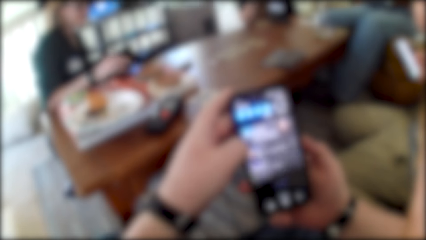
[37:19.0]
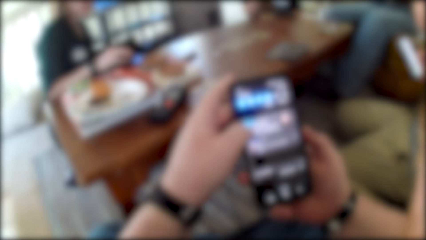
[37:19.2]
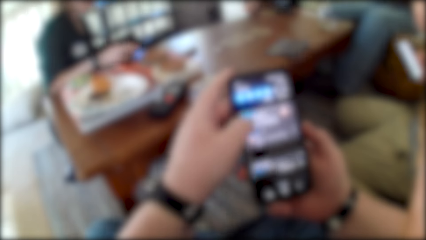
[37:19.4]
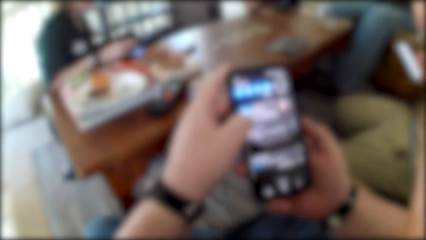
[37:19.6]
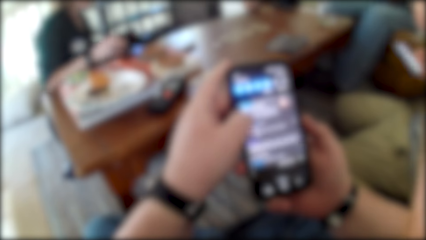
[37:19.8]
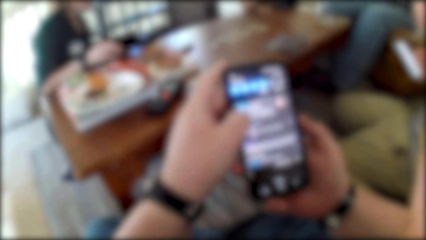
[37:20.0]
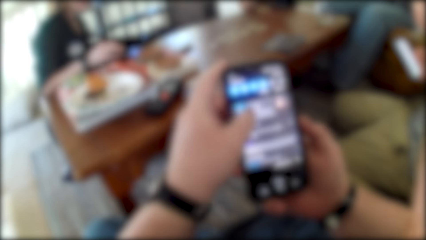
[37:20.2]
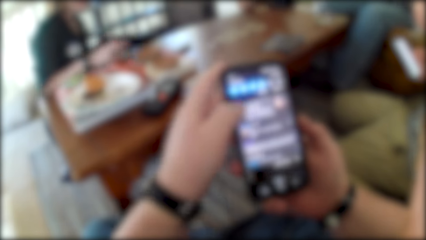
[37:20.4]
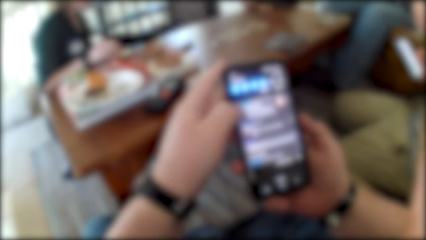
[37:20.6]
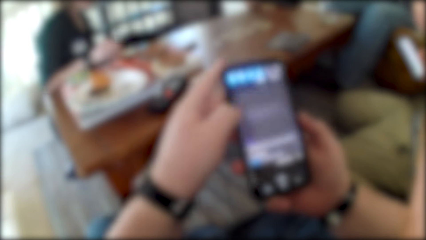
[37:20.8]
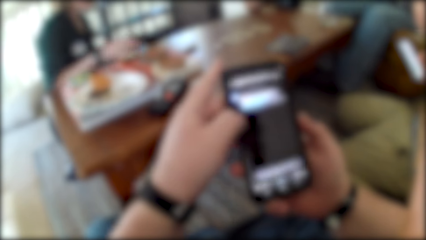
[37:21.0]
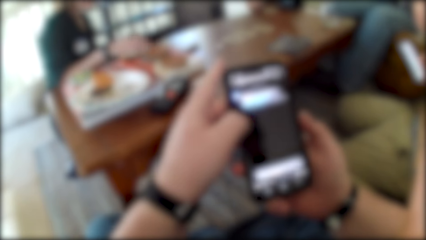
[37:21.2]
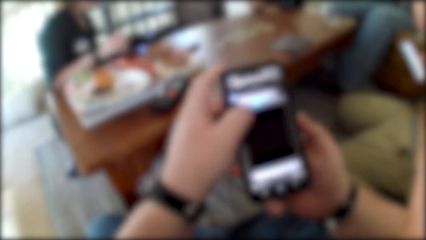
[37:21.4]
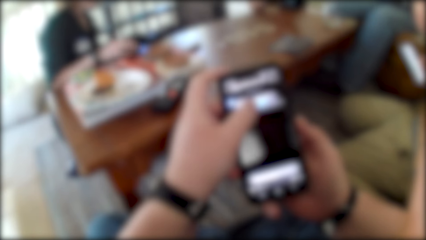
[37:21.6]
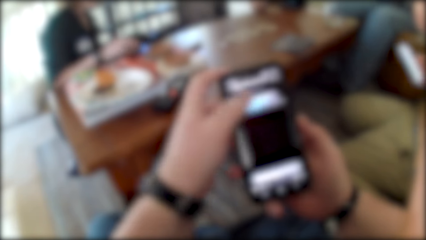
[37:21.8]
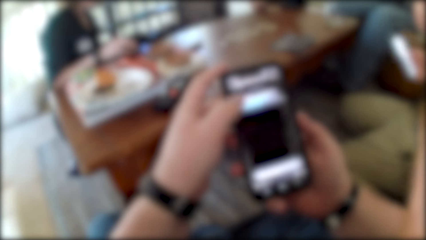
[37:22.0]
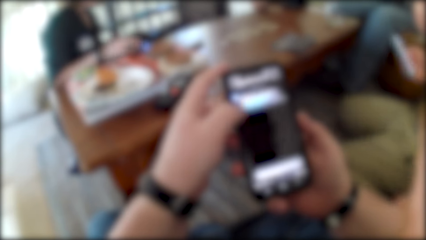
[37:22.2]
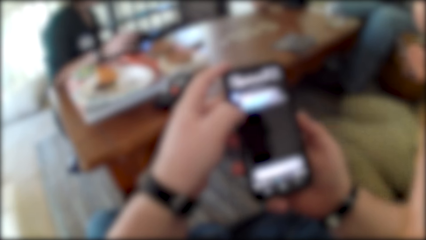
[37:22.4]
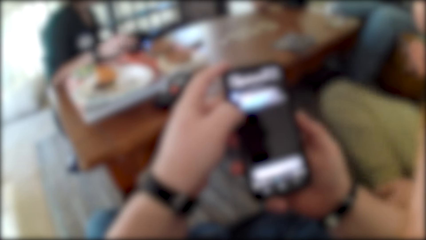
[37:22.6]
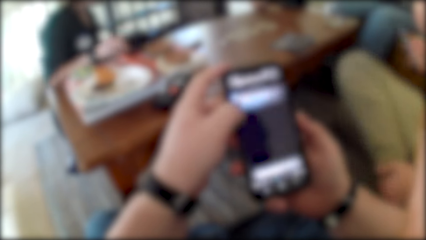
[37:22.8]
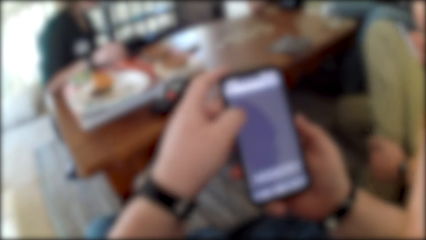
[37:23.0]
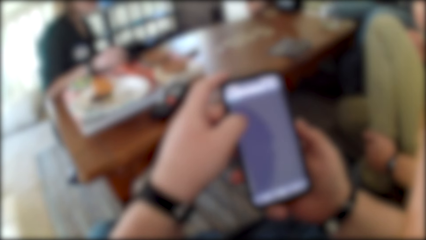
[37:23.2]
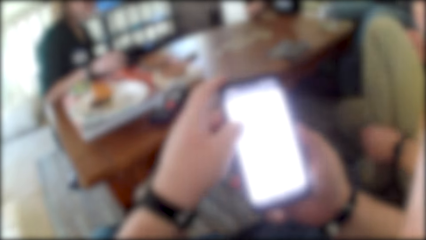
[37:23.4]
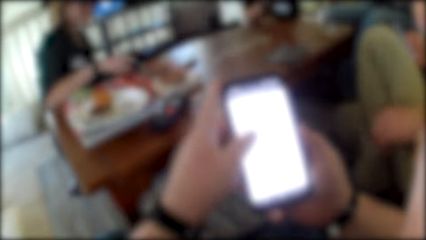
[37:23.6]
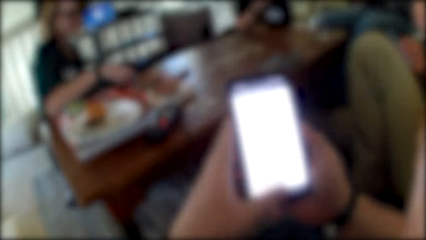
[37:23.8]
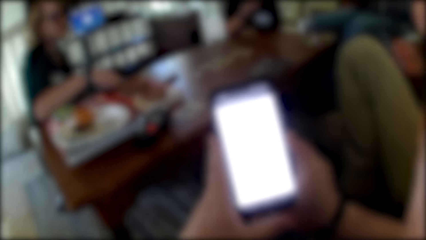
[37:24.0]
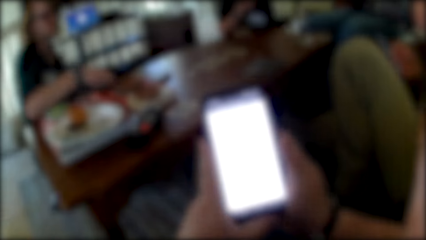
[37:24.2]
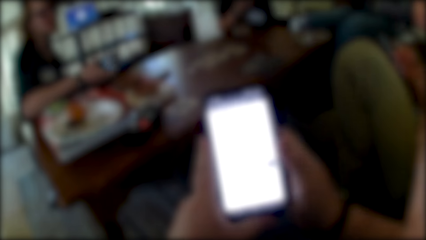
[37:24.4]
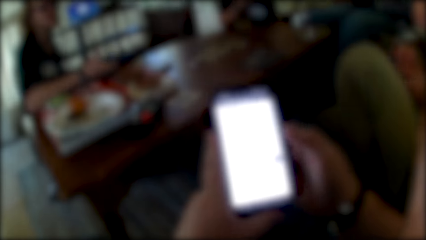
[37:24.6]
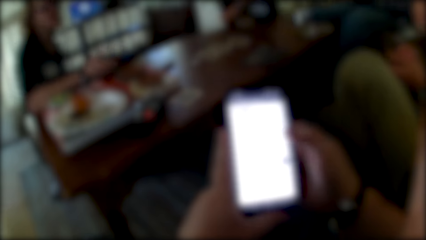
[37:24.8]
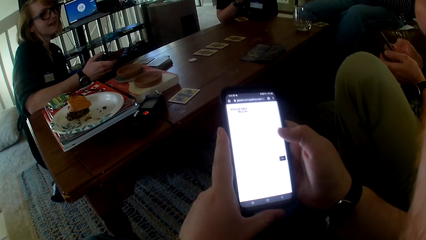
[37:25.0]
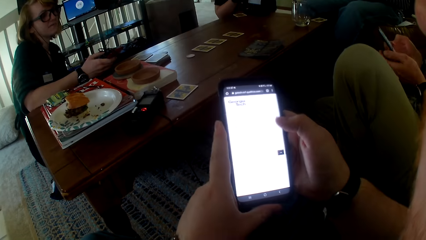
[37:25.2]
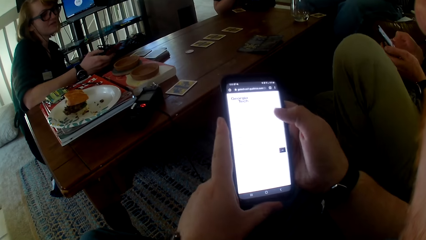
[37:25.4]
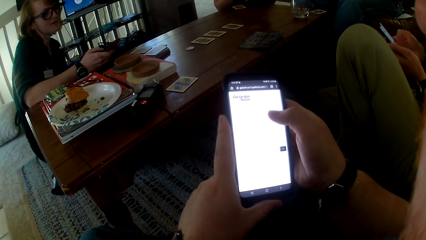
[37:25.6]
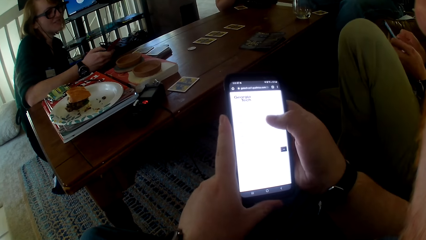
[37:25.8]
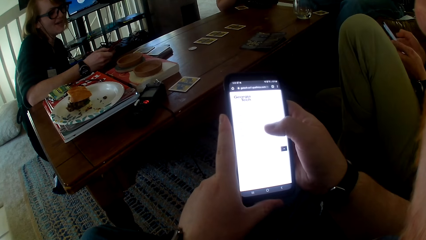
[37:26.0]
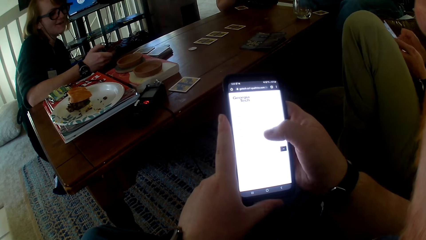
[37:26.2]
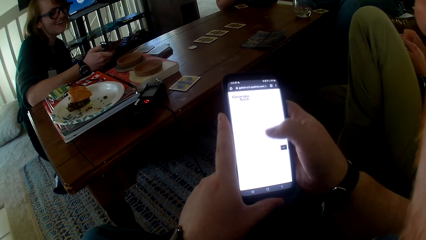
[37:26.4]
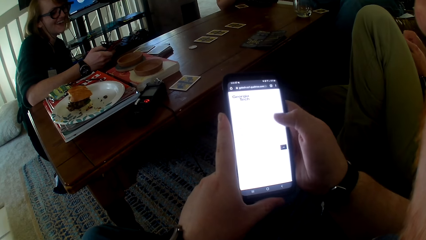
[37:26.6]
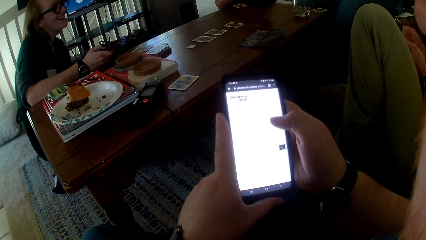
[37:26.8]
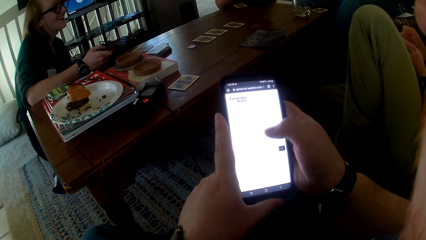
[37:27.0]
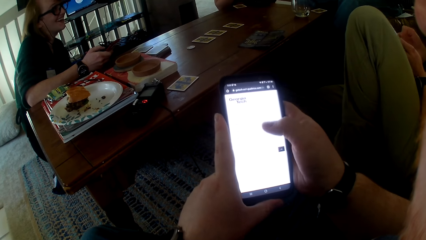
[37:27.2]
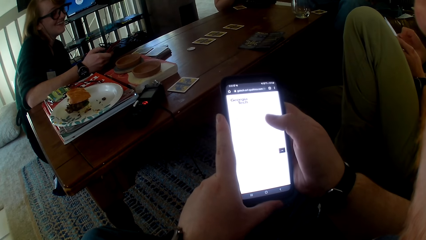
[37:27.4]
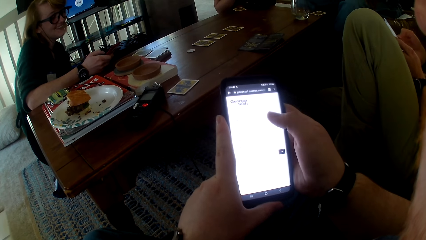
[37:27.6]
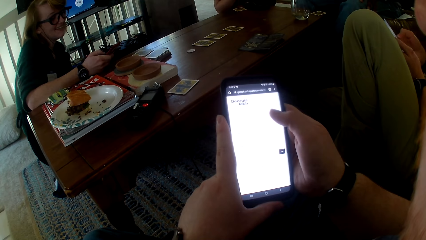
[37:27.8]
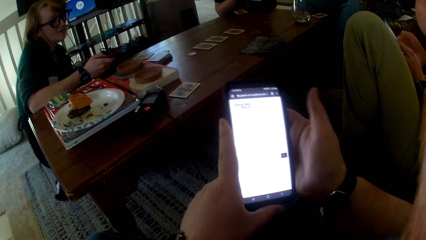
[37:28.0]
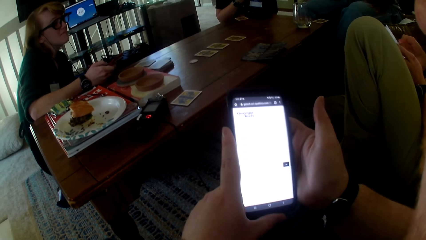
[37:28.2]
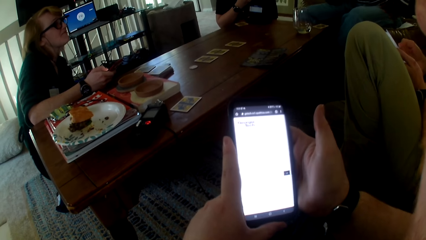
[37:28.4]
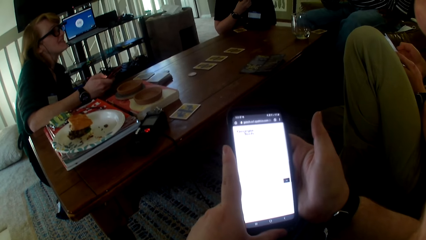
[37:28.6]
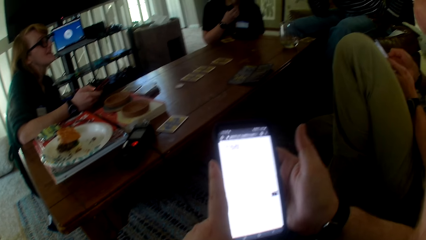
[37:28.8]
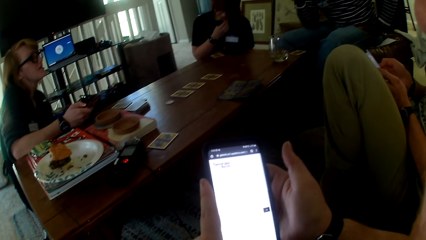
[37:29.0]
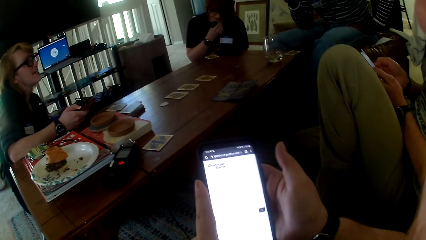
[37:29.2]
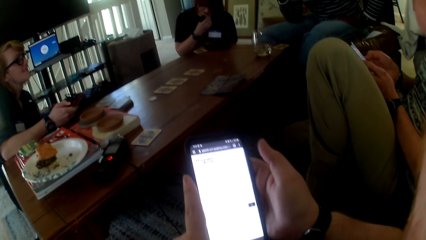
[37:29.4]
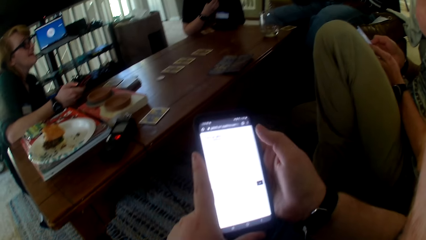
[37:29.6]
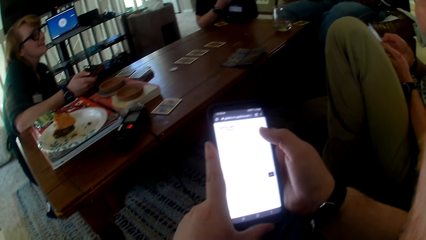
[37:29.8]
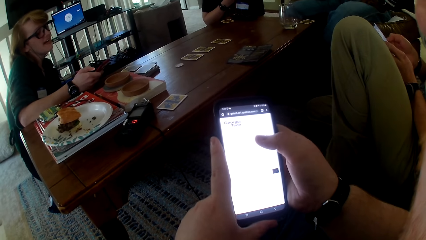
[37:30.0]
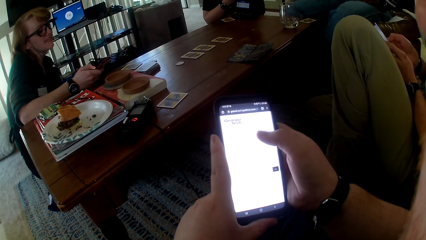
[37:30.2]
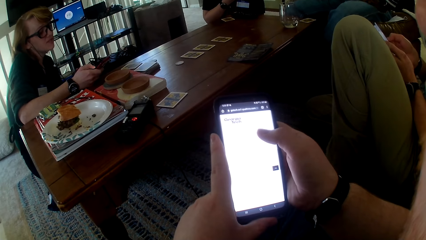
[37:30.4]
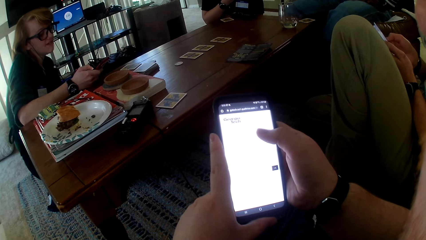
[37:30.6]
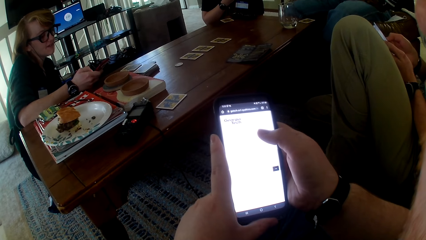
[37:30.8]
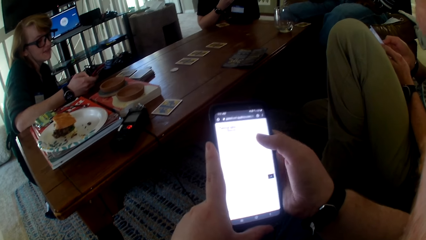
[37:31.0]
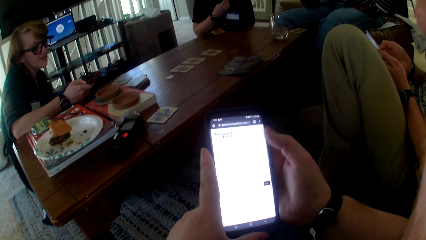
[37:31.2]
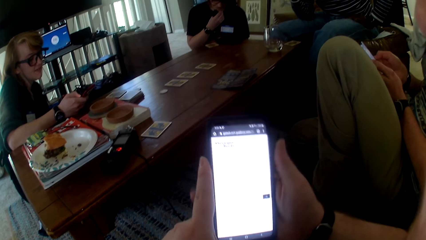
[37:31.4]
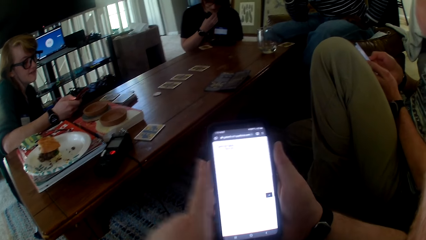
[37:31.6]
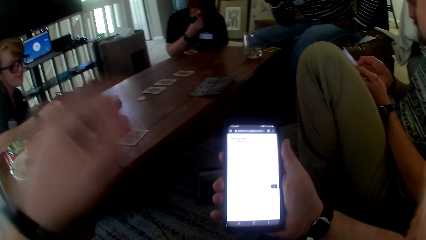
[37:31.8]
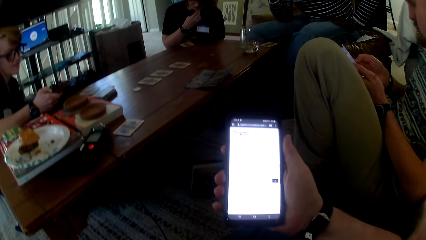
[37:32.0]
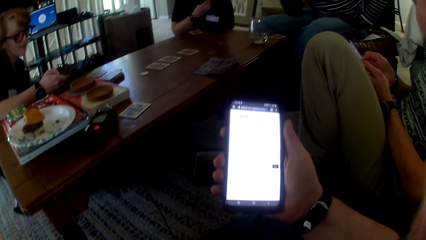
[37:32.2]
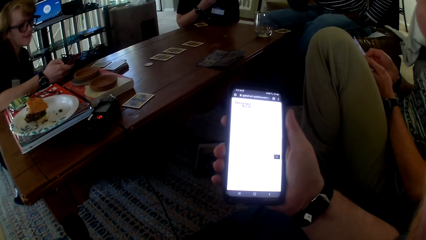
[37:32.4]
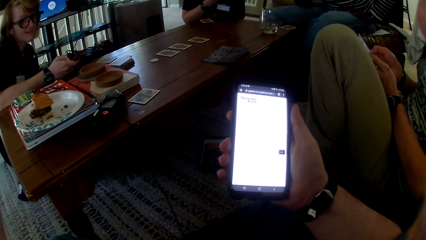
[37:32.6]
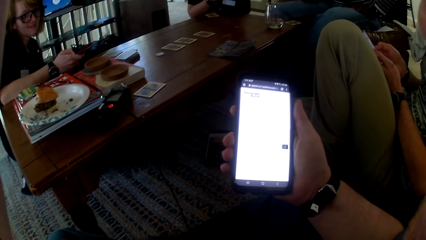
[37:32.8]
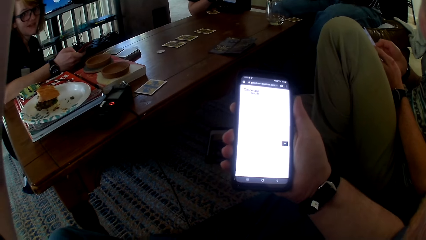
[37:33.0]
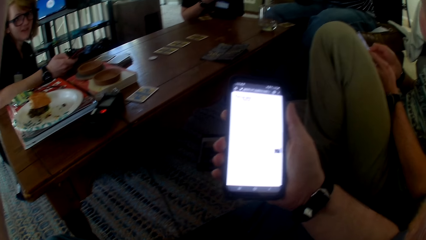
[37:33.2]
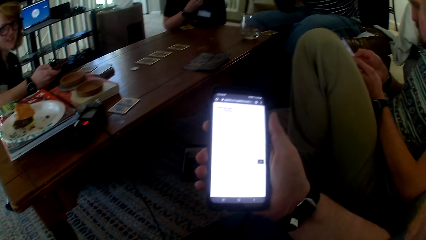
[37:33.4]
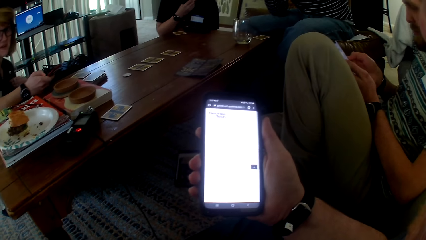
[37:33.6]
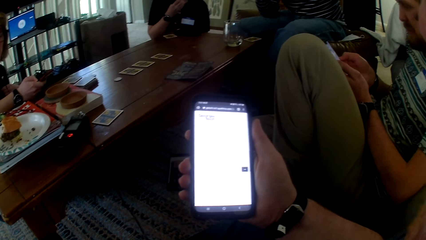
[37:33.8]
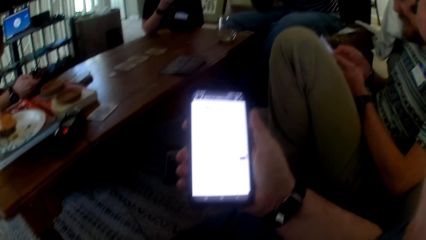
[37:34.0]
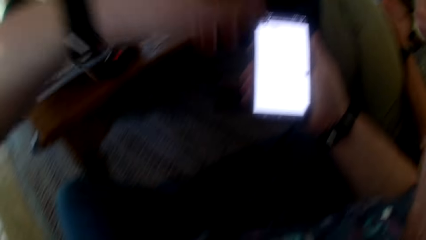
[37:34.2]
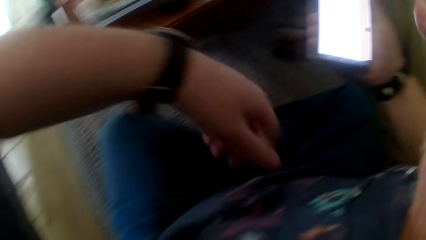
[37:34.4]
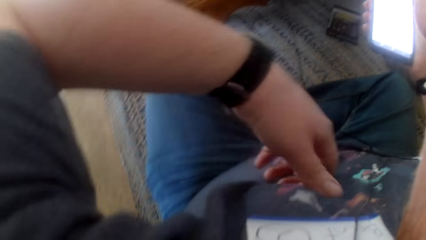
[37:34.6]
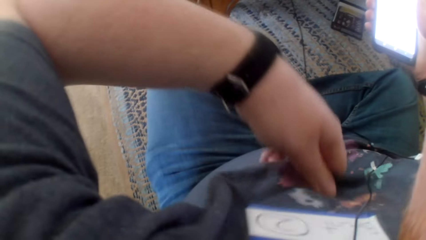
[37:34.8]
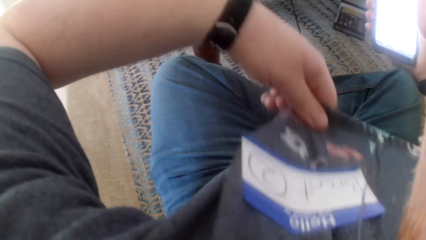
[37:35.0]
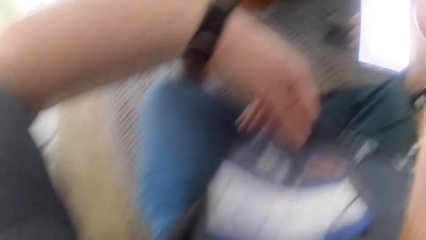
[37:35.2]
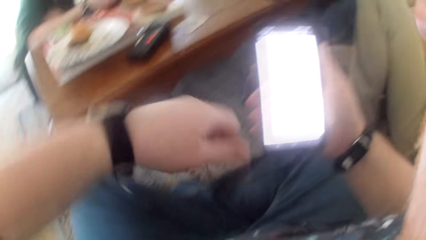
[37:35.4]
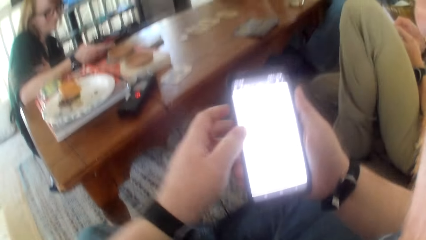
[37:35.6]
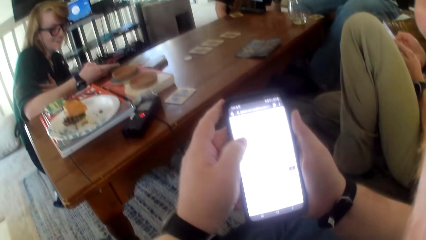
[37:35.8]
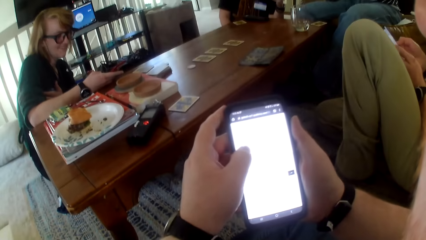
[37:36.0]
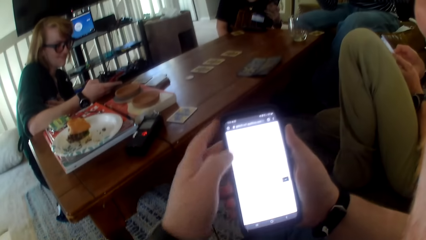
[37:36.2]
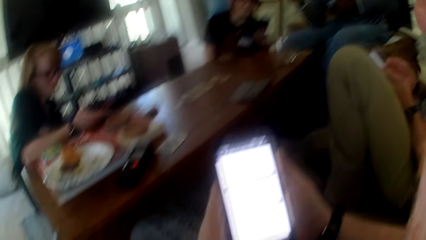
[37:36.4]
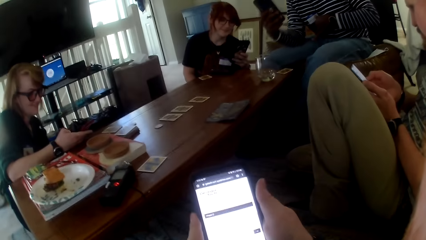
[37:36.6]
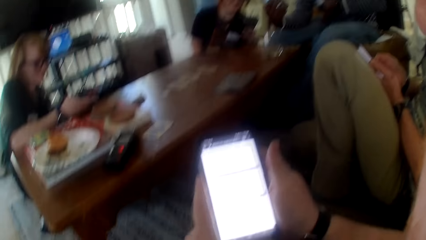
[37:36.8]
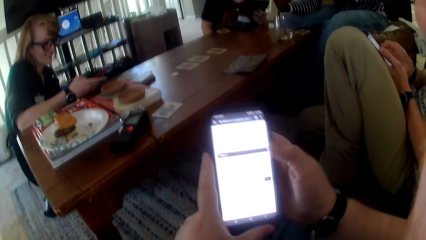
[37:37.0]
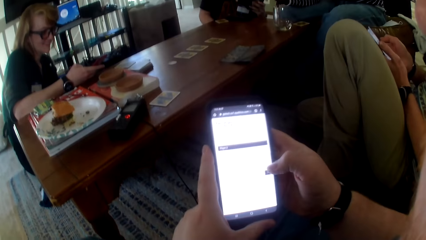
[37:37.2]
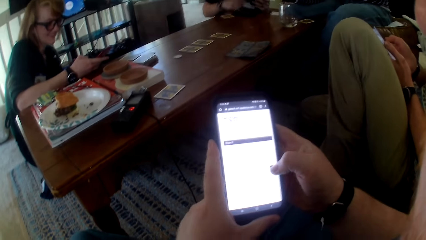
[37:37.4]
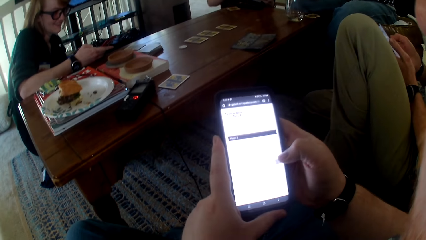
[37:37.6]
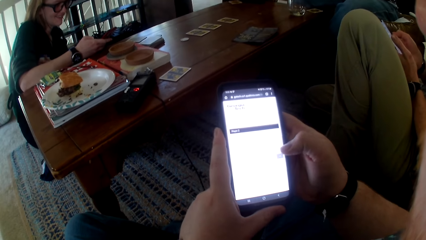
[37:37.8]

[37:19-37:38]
The camera wearer scrolls through the phone. A woman talks. The camera wearer uses the phone. Someone talks. A man talks. The woman talks. The camera wearer uses the phone and talks. The woman talks. The camera wearer moves a hand, pulls his t-shirt, and uses the phone.
